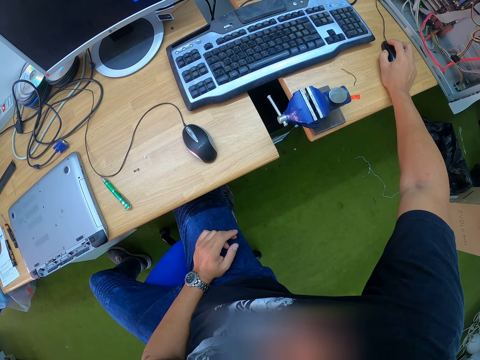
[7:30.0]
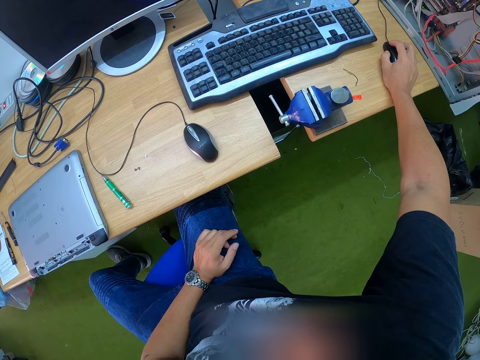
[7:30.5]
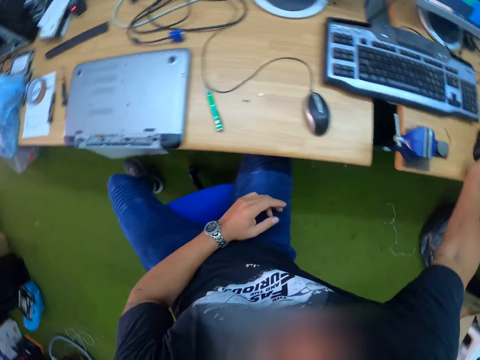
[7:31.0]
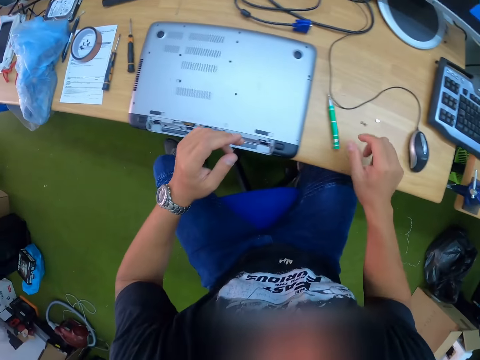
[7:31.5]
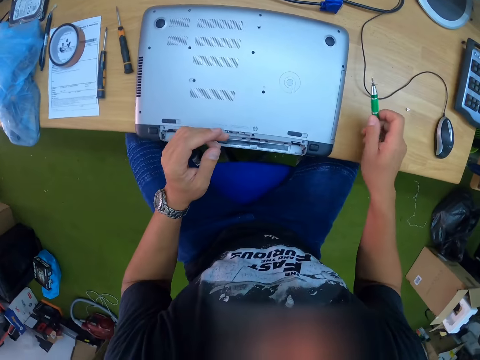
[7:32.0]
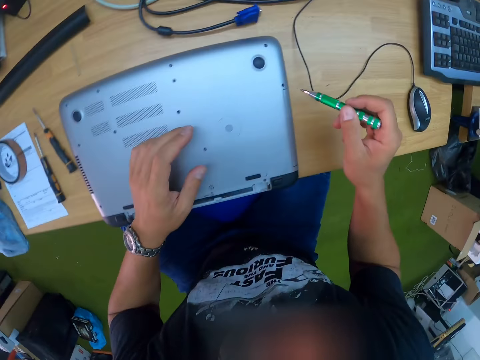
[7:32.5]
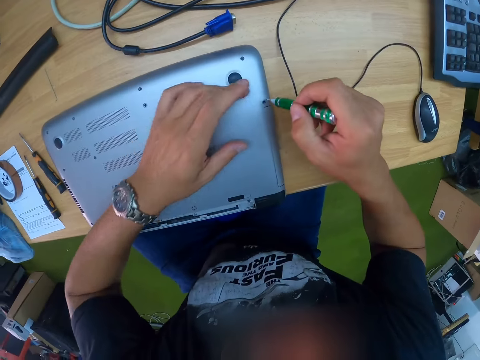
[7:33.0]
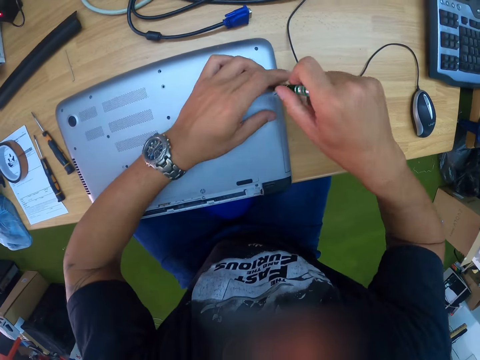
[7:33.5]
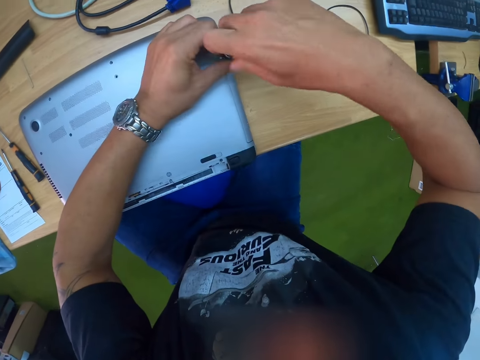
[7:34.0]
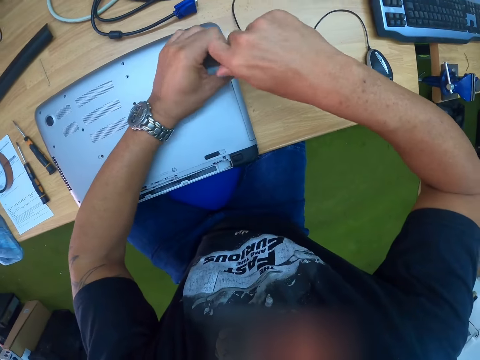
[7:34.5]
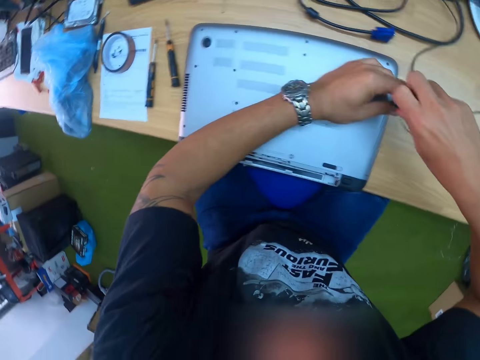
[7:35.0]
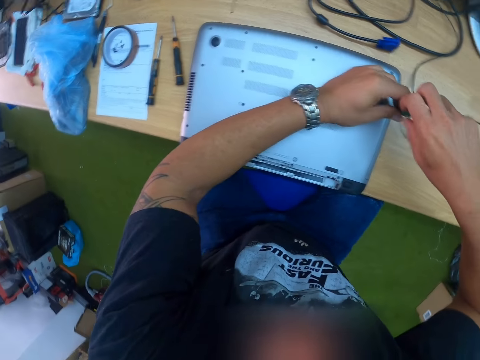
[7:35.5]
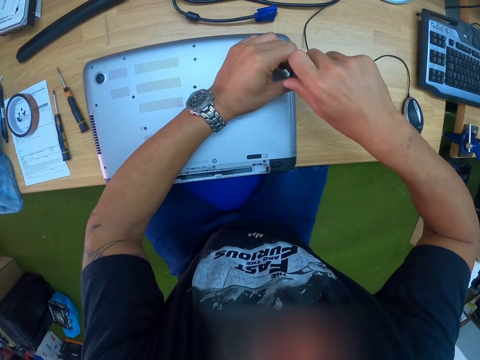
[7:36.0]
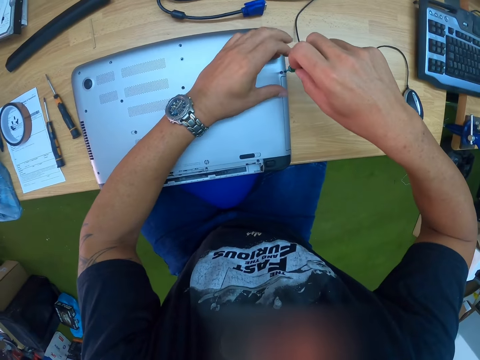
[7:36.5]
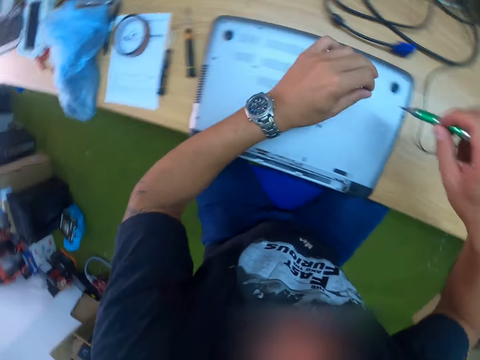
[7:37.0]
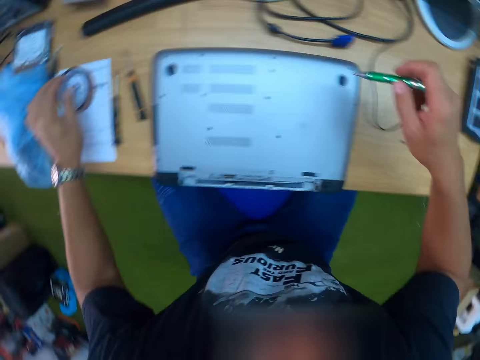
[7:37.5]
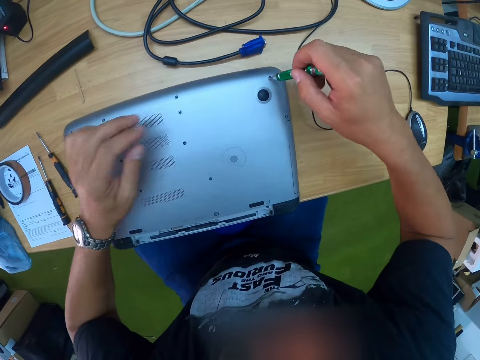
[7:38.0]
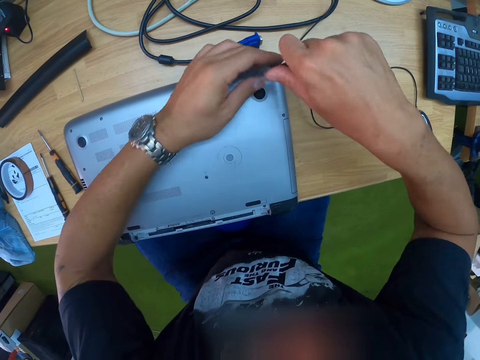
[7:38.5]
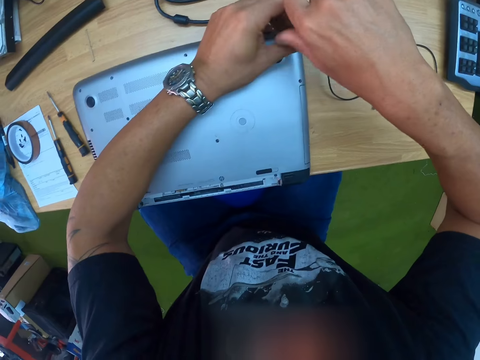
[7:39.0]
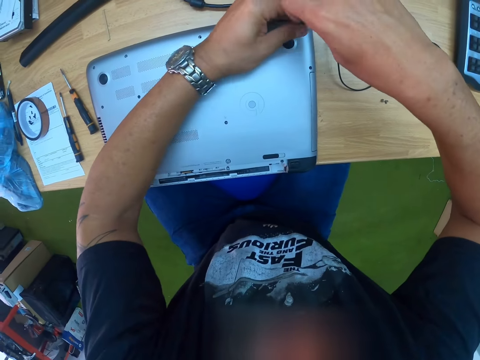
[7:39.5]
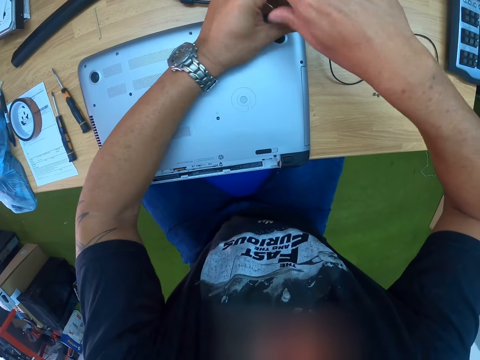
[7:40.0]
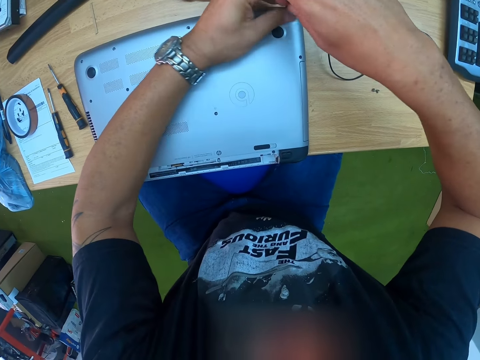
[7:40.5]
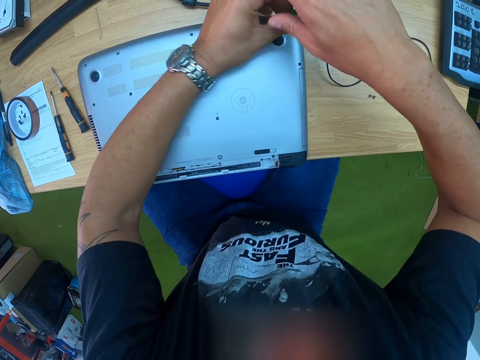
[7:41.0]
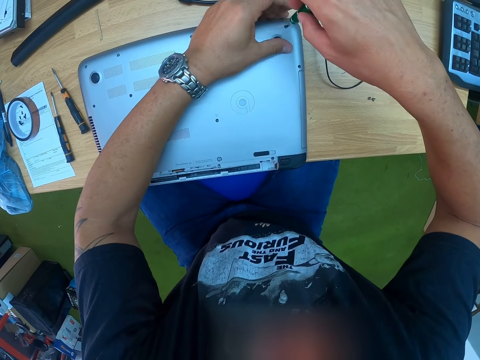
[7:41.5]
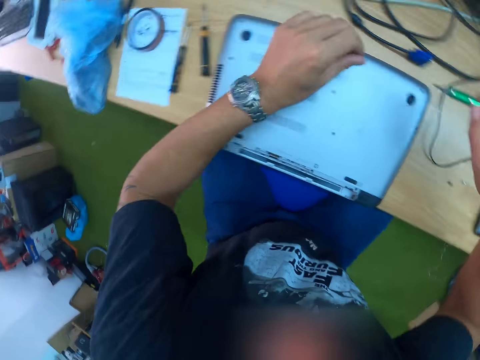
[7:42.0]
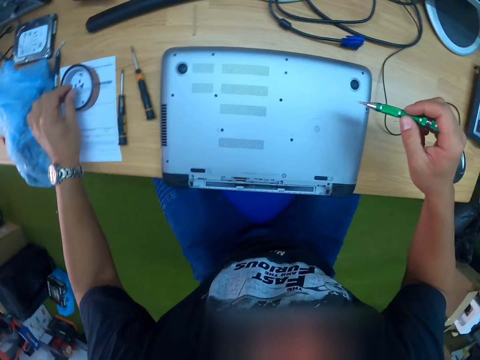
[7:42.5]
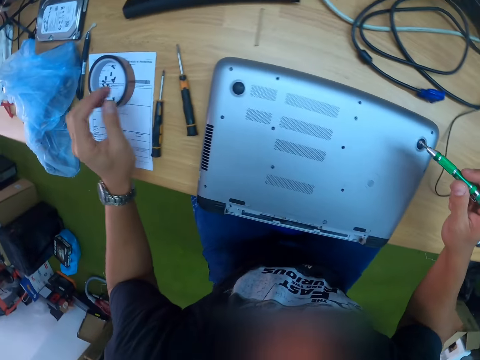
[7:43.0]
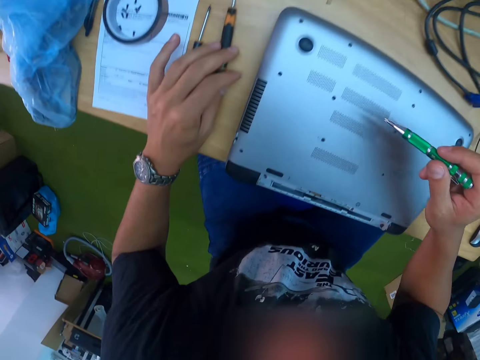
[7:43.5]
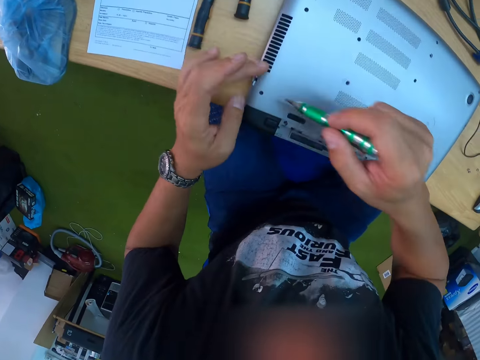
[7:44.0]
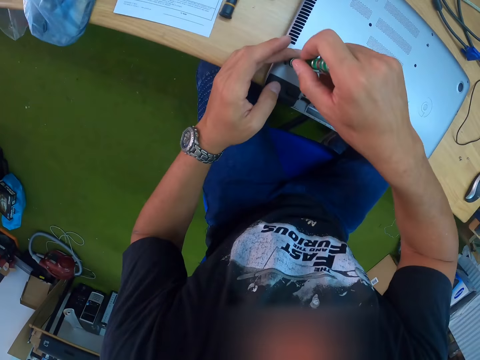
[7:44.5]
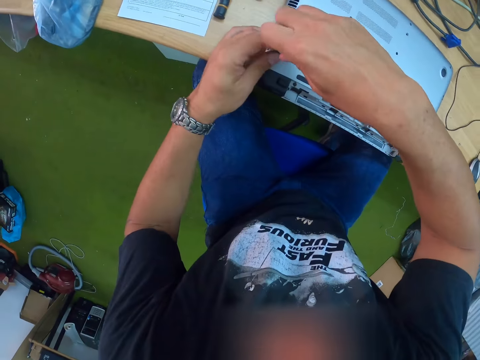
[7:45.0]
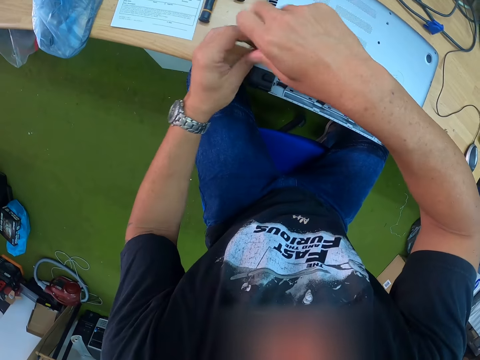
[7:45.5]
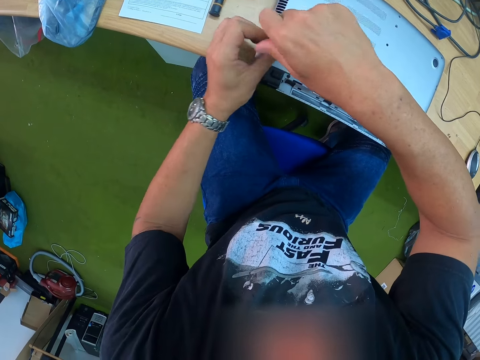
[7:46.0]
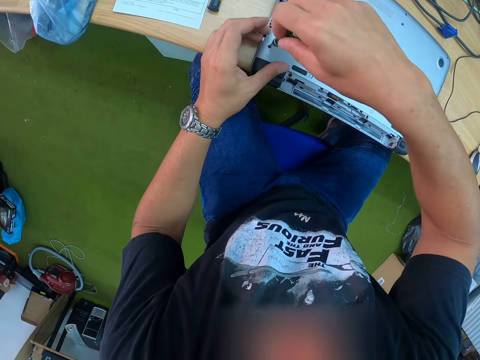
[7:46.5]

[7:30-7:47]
The camera wearer picks the green screwdriver from the table with his left hand. He unscrews a screw from a screw port on the laptop base with the green screwdriver with both hands. He picks a screw. He drops the screw from the screw port on the laptop base with his left hand on the table. He unscrews a screw from a screw port on the laptop base with the green screwdriver with both hands. He picks a screw. He drops the screw from the screw port on the laptop base with his left hand on the table. He moves screwdrivers on the table. He unscrews a screw from a screw port on the laptop base with the green screwdriver with both hands.

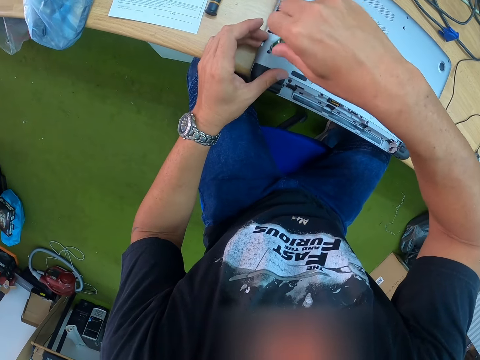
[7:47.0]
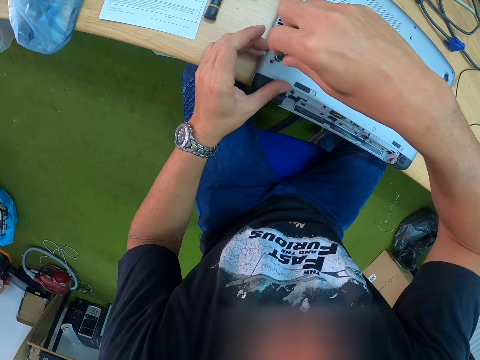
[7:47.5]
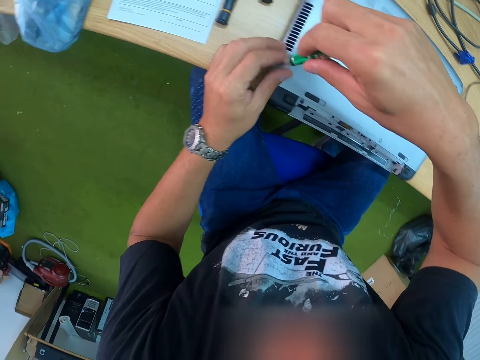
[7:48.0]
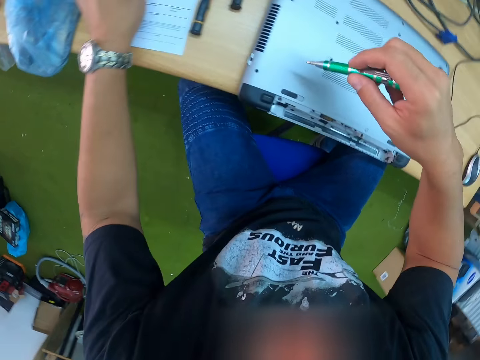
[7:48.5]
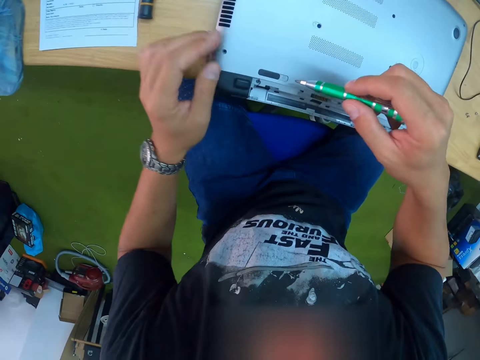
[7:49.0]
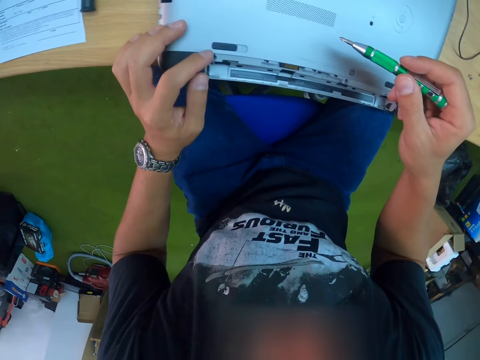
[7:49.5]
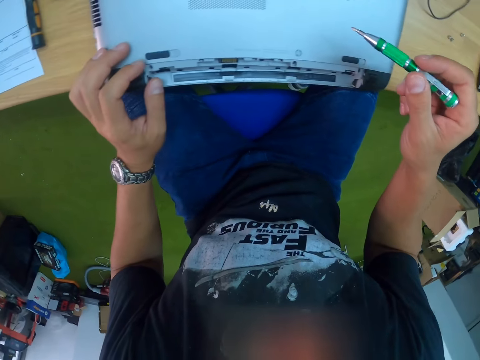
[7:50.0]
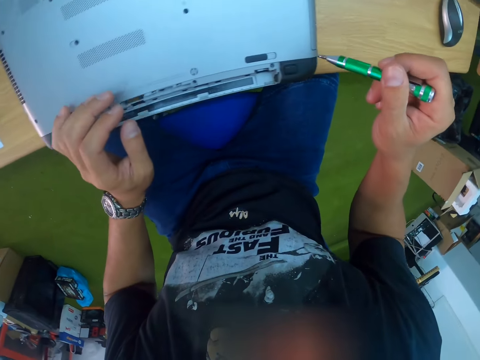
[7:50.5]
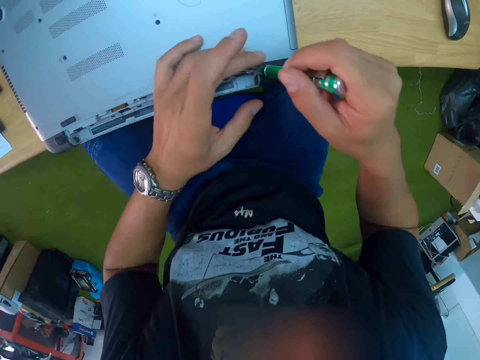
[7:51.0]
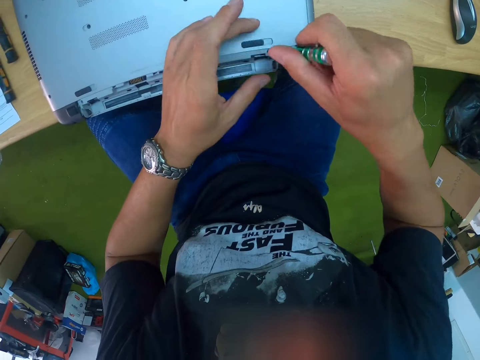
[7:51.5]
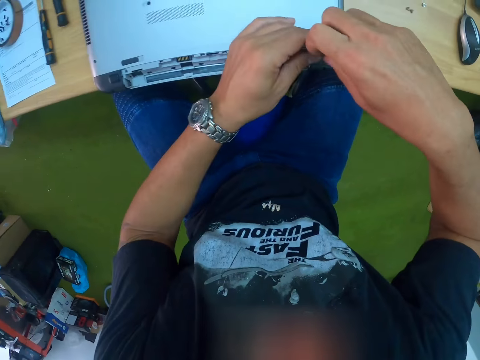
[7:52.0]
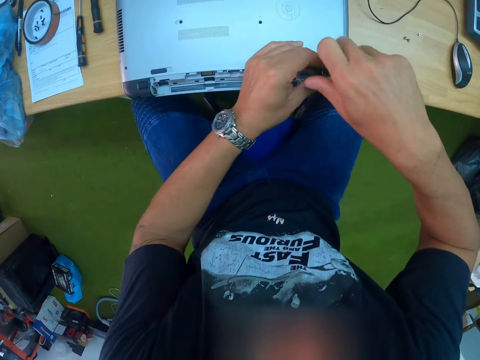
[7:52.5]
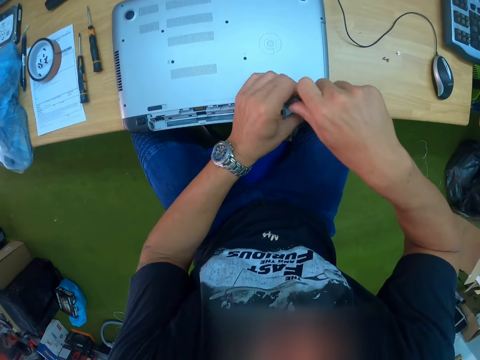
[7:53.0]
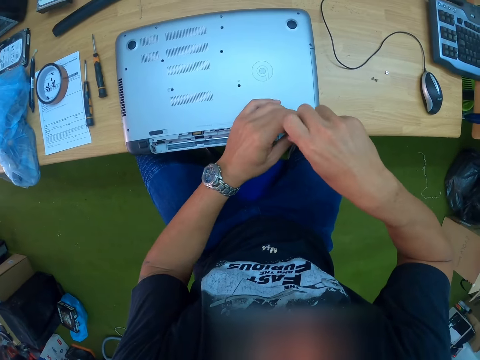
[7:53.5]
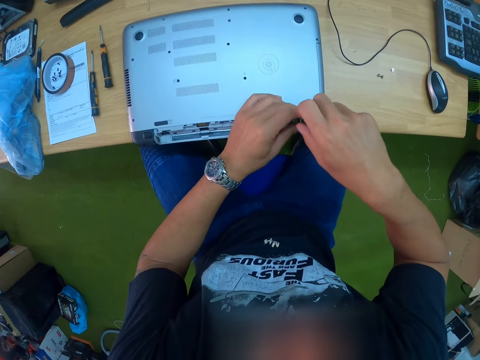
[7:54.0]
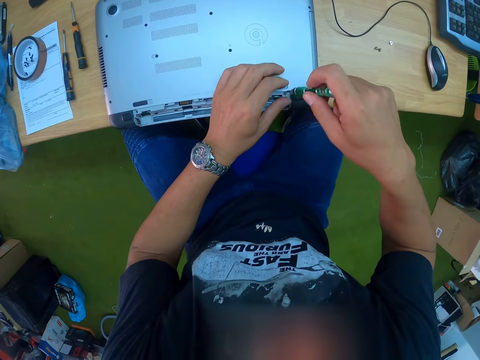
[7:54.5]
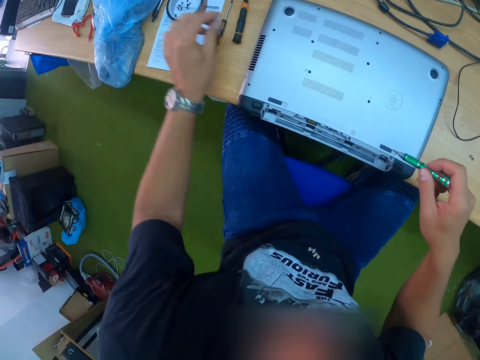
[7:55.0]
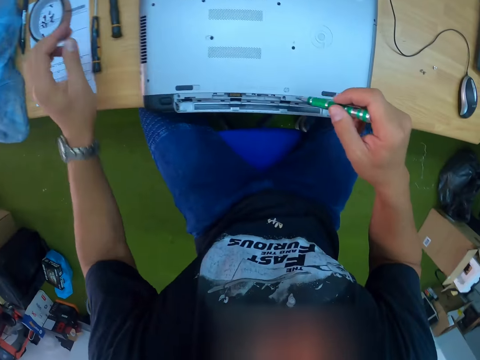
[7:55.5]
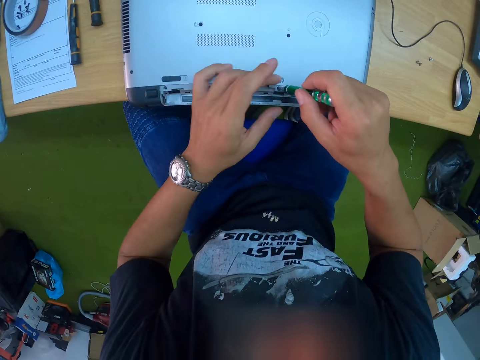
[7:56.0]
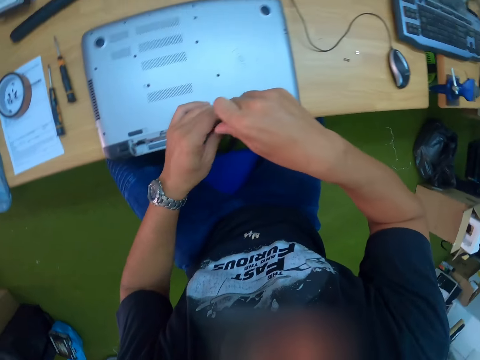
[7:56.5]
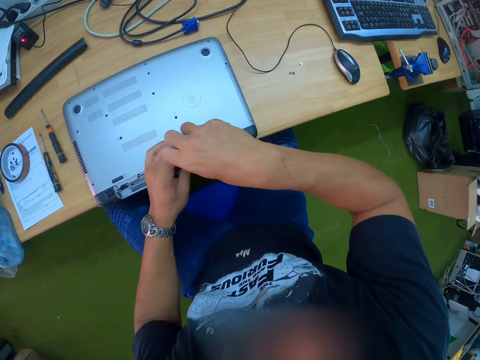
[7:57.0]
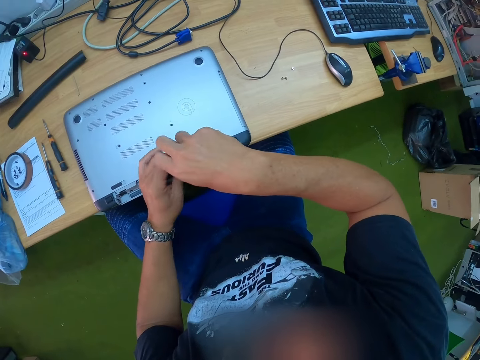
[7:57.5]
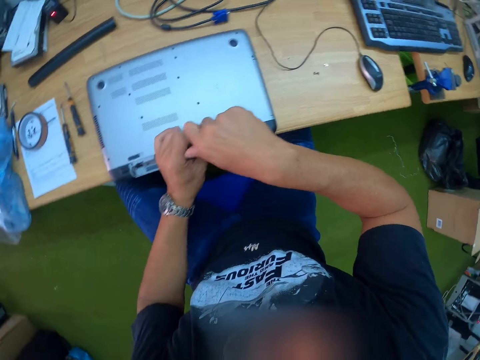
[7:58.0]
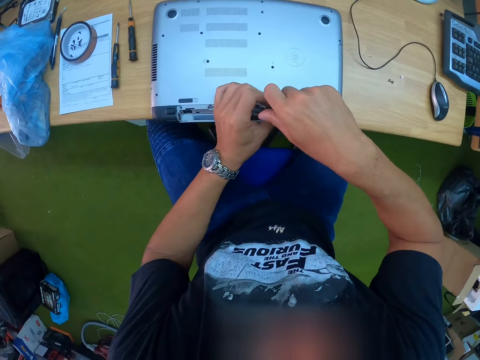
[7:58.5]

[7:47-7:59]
The camera wearer picks a screw. He drops the screw from the screw port on the laptop base with his left hand on the table. He looks at the laptop. He unscrews a screw from a screw port on the laptop base with the green screwdriver with both hands. He picks a screw. He drops the screw from the screw port on the laptop base with his left hand on the table. He unscrews a screw from a screw port on the laptop base with the green screwdriver with both hands.
